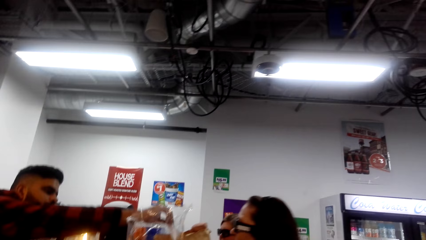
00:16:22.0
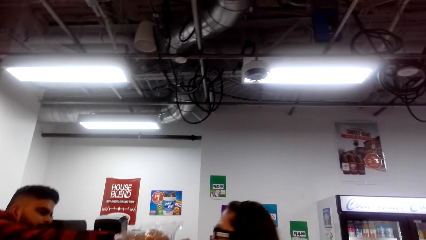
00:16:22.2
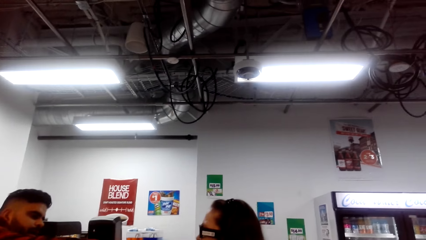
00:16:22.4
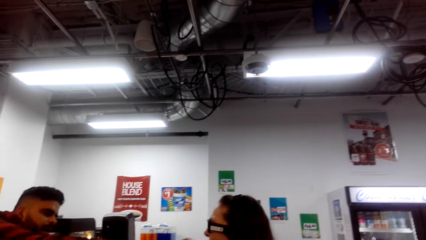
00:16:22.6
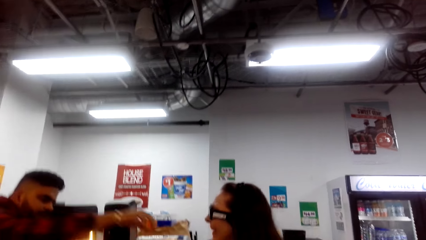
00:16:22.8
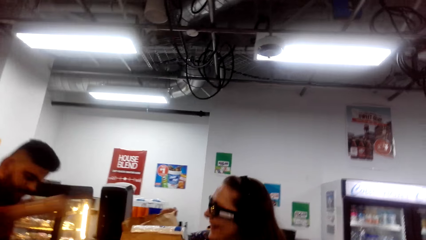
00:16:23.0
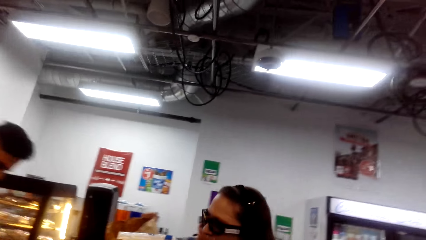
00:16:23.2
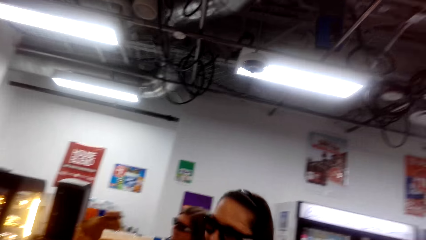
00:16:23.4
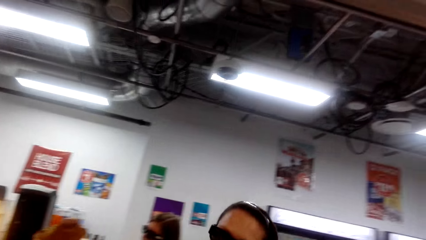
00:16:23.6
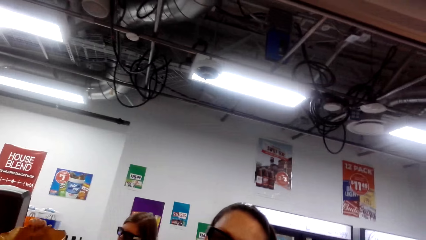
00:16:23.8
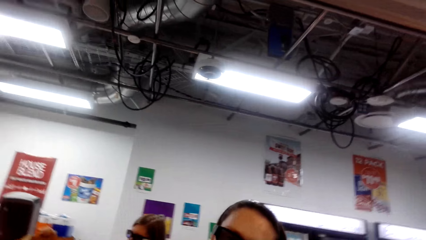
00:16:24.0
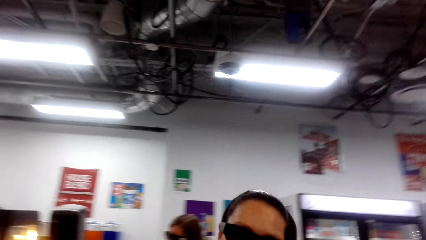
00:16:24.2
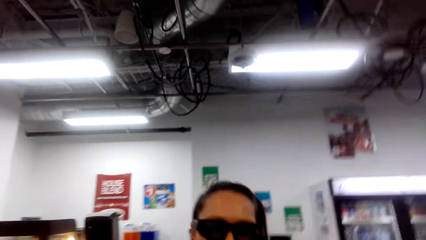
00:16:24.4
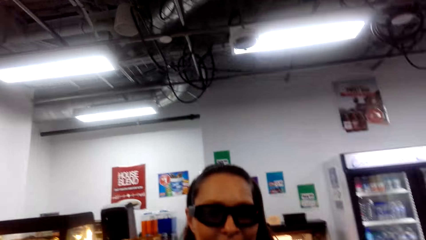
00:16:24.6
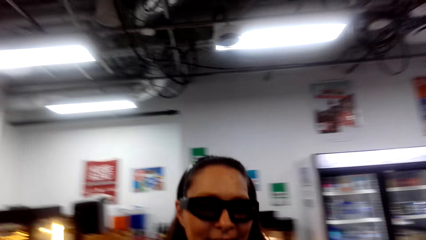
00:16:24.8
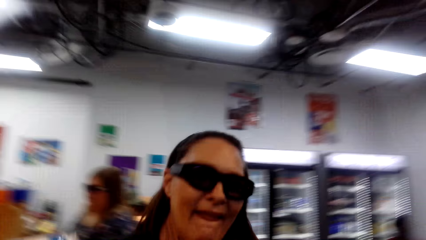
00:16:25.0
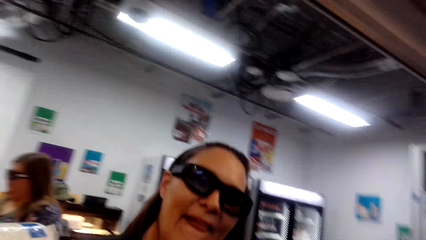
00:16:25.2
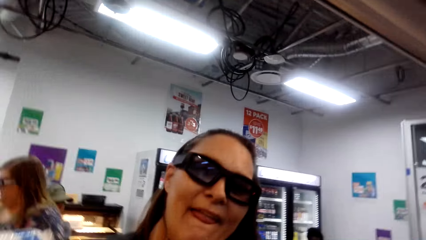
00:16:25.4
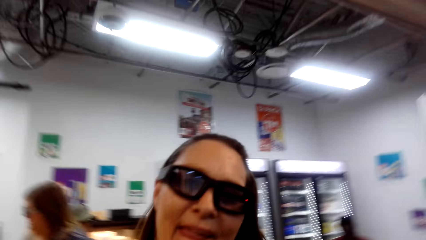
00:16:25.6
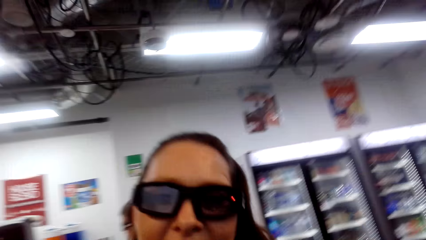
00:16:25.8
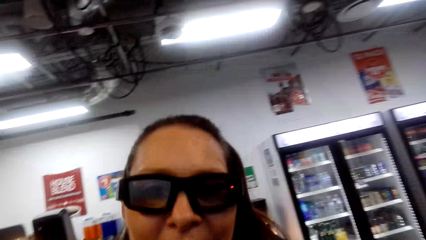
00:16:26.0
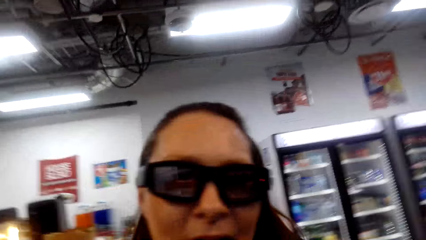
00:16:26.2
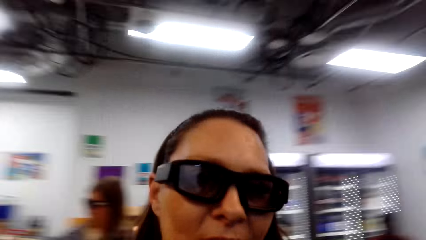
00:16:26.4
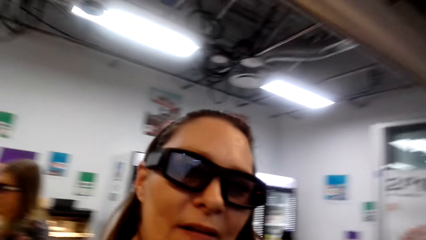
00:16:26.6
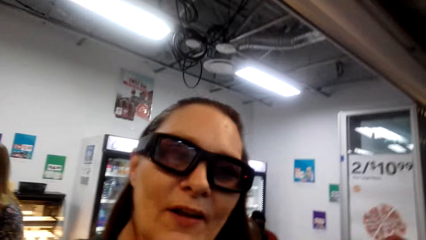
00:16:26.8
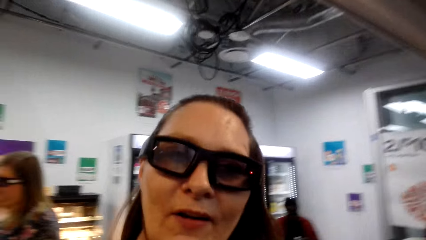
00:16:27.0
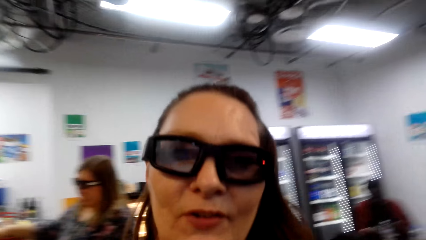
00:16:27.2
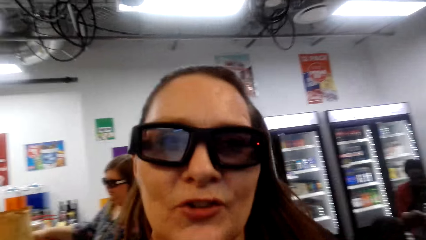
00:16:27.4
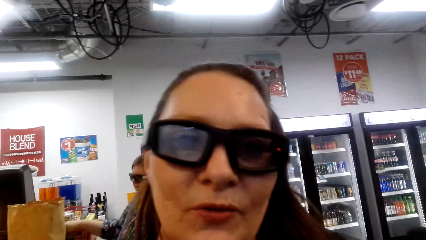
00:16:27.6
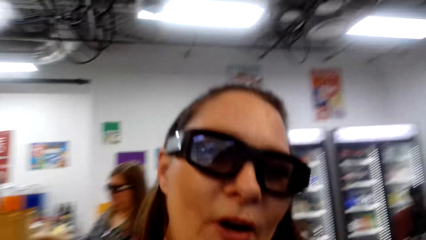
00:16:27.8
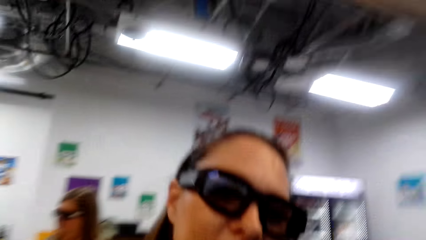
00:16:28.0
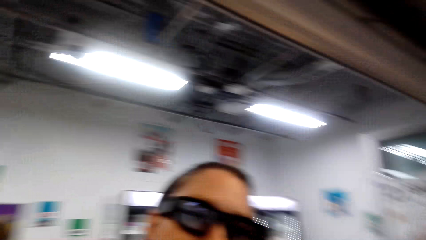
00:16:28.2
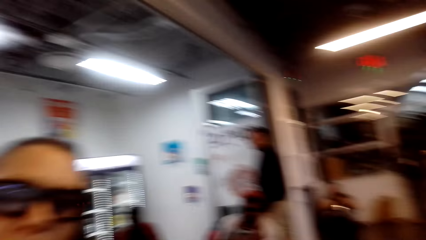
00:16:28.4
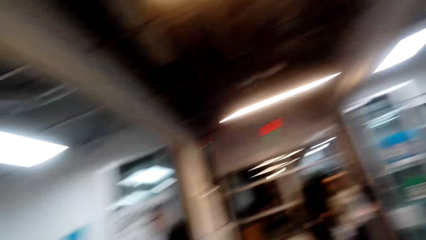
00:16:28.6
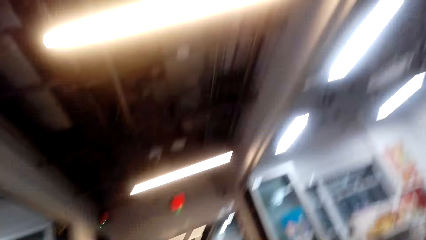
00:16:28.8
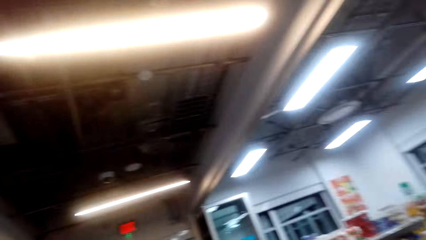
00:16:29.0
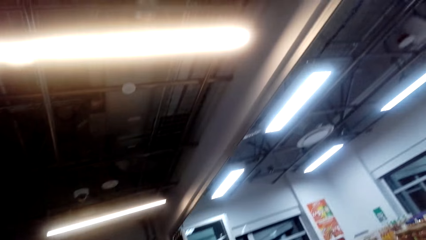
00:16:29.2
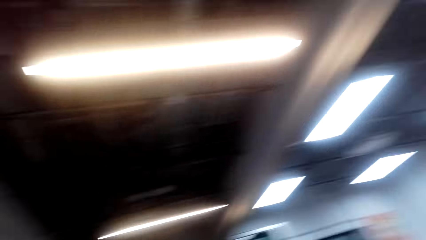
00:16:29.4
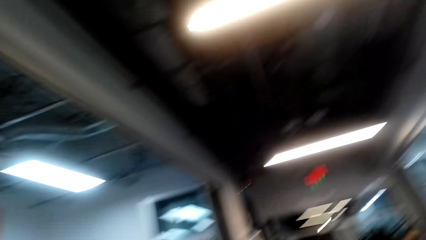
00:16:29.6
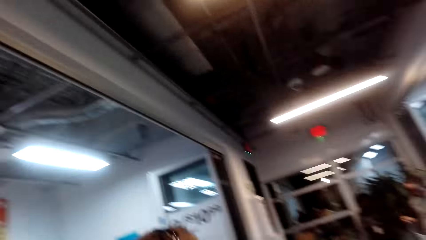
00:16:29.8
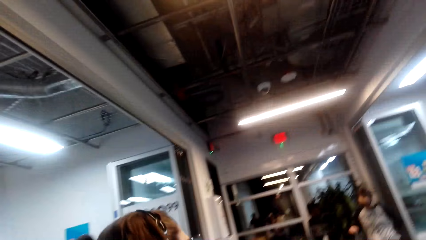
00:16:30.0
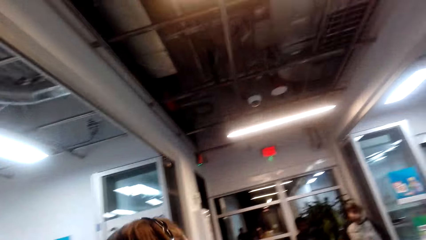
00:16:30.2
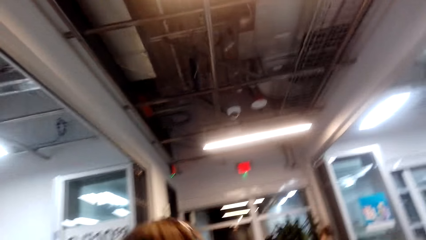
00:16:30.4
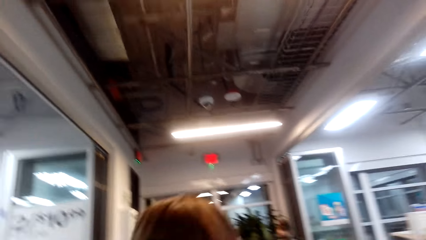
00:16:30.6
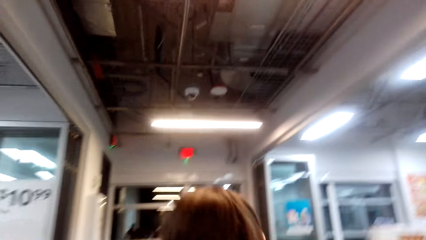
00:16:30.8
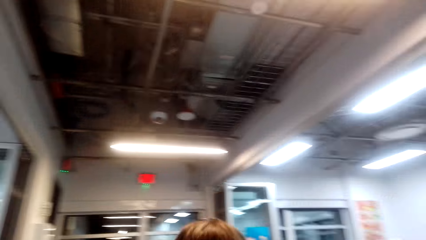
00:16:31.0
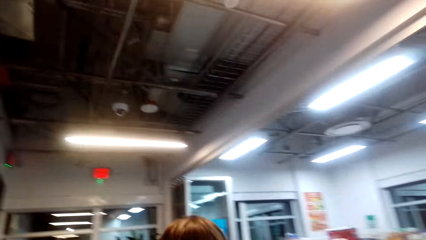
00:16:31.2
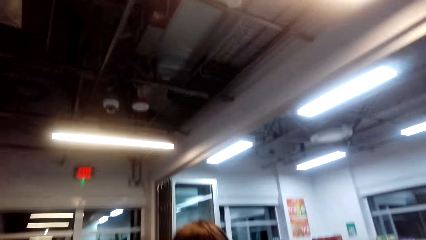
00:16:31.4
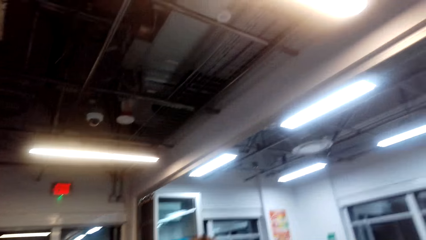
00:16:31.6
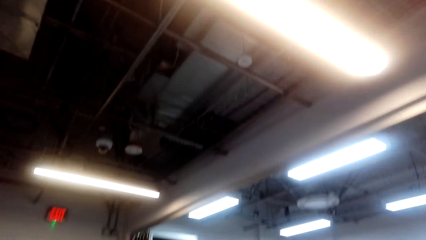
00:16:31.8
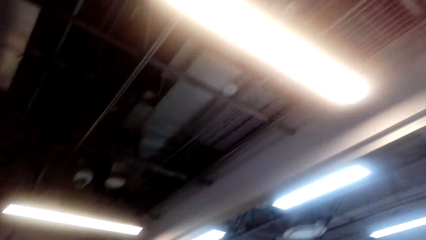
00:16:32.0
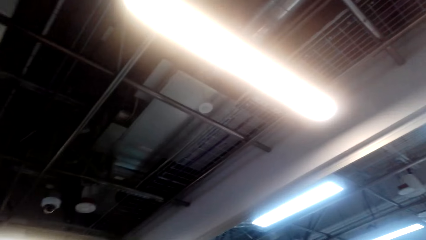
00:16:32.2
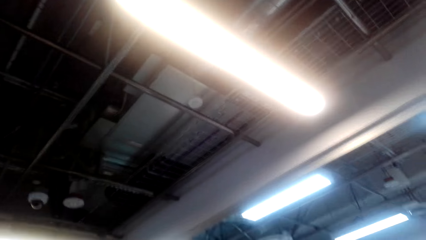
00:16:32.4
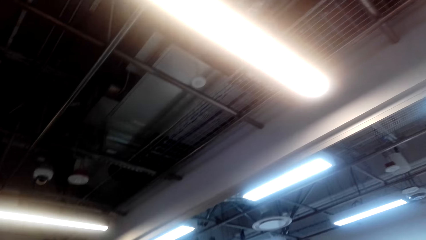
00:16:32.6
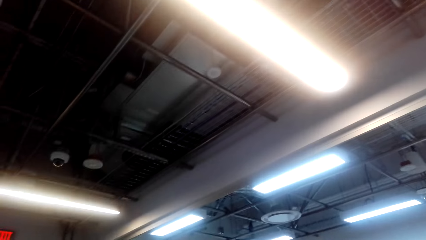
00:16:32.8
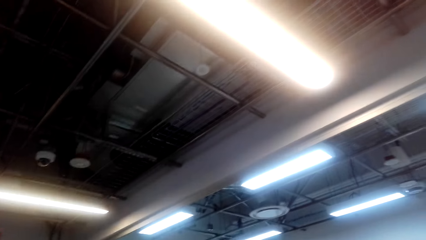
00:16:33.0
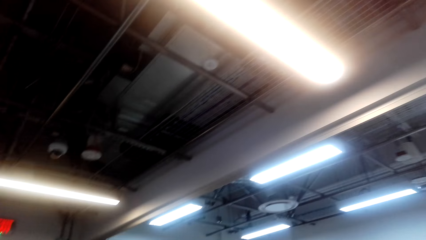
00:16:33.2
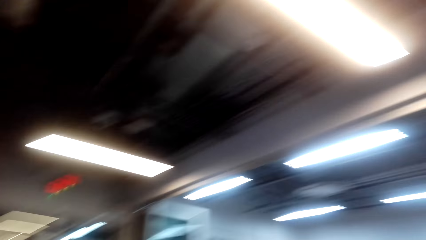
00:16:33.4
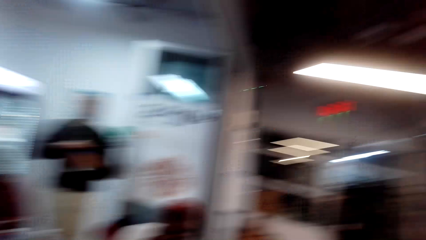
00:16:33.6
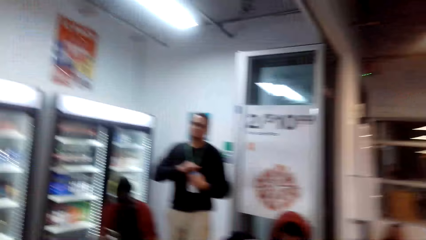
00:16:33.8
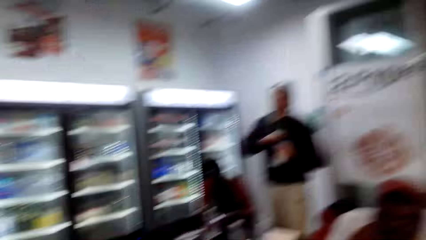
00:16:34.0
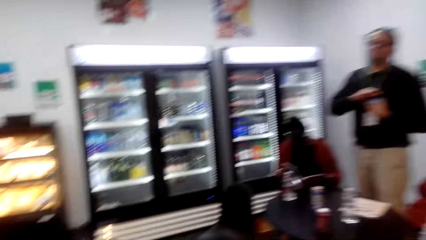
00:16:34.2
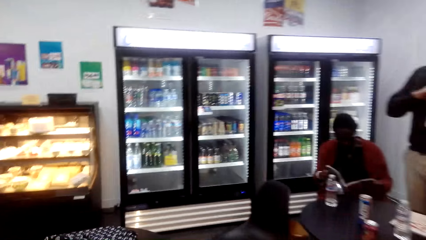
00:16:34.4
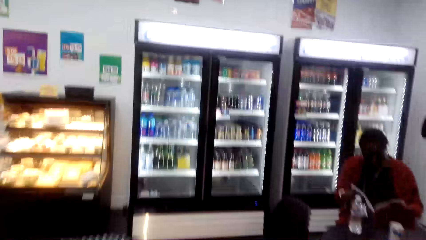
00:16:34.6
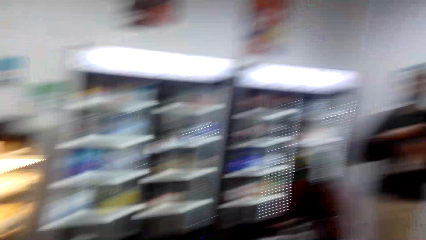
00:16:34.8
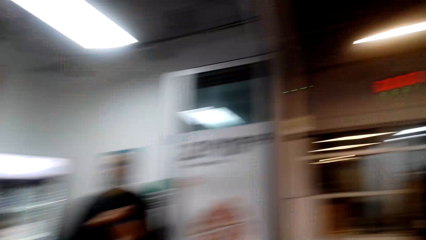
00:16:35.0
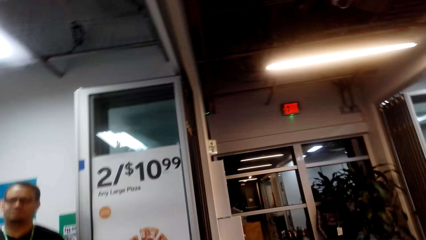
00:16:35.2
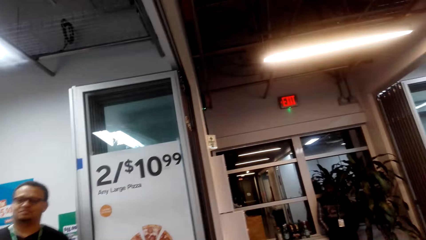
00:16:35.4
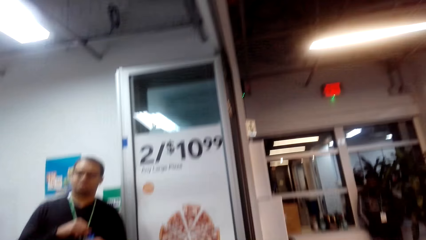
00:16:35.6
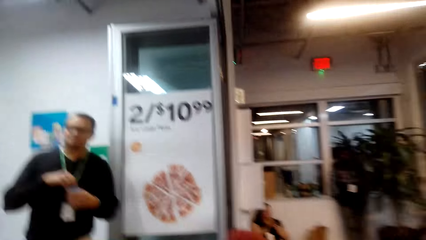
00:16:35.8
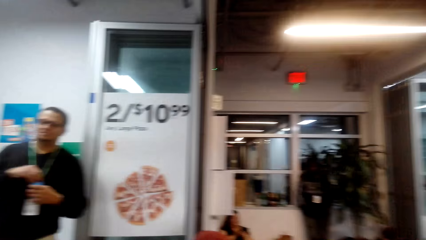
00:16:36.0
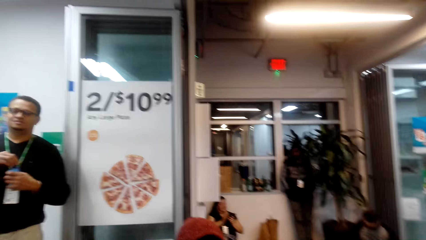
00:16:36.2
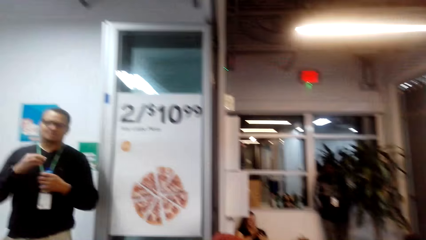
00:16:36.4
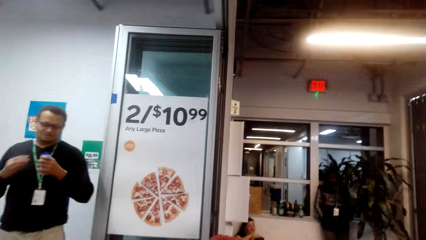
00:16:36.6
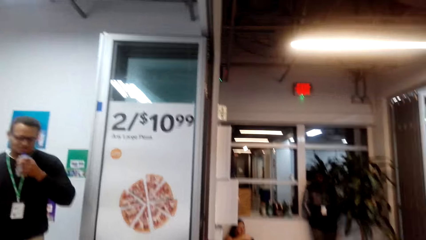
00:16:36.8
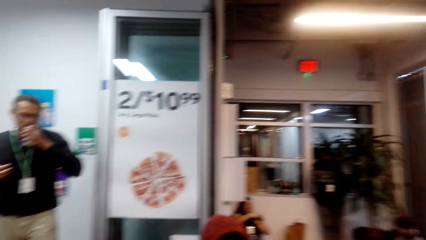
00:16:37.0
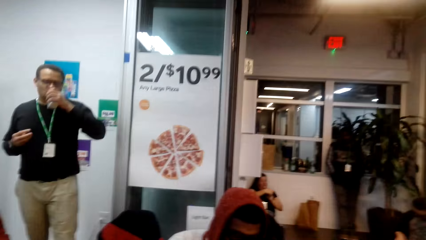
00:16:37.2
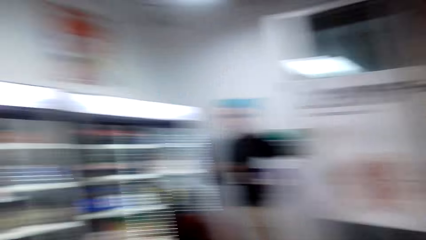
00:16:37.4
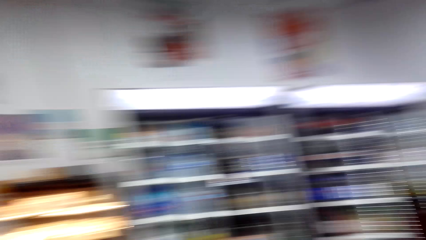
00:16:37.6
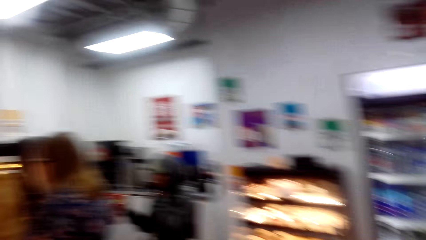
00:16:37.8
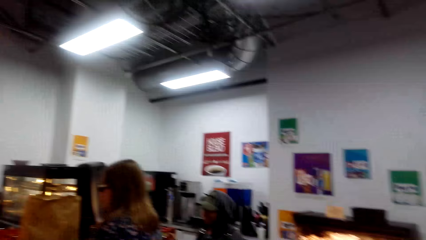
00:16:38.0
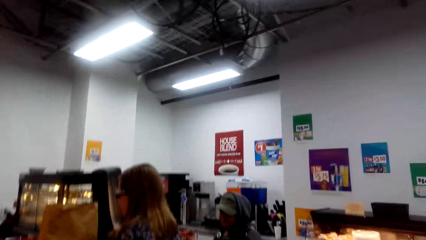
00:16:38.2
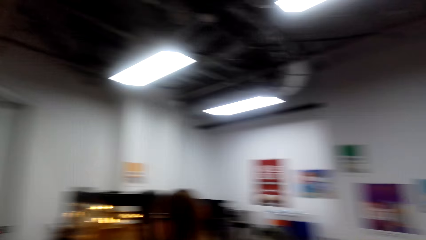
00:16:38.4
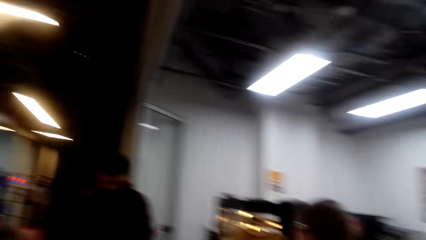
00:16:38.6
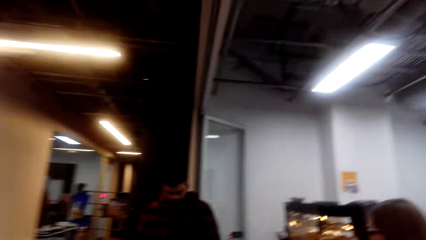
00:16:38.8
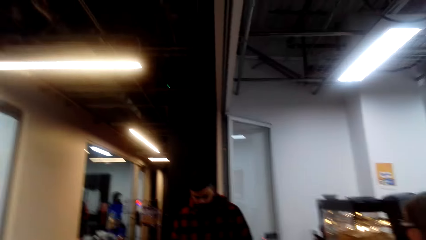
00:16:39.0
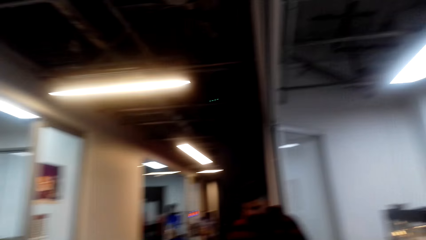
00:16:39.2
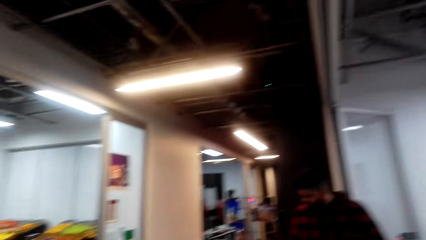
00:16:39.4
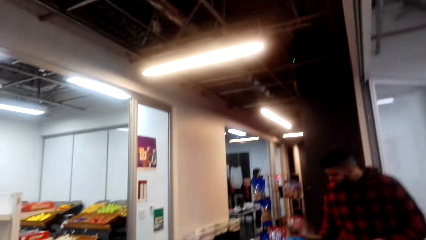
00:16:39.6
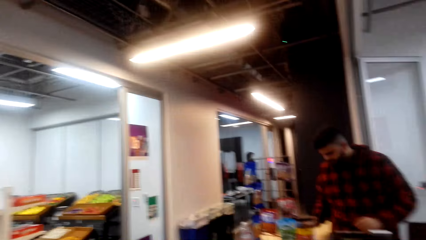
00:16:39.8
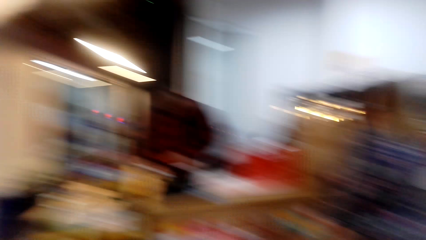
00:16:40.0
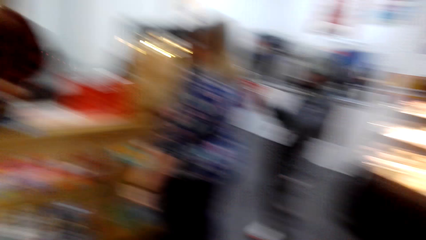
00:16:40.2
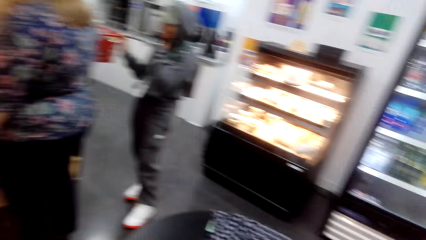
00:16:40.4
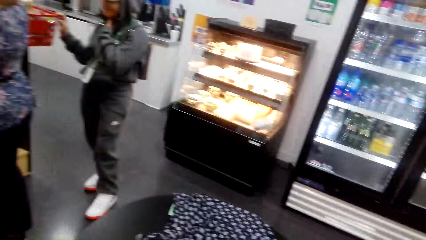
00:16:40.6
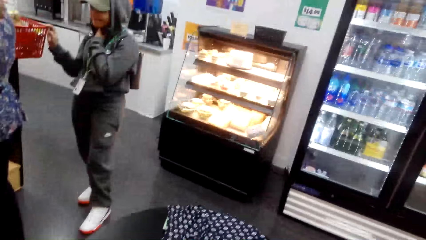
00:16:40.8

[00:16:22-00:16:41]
A cashier gives money to a woman. The woman walks around. The camera wearer talks to the woman. The woman talks to the camera wearer. The camera wearer looks around. He talks to the woman. The woman walks away. The camera wearer moves his head.
